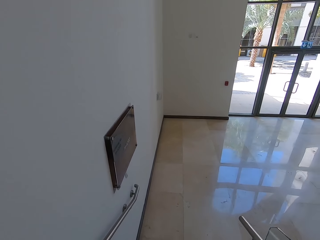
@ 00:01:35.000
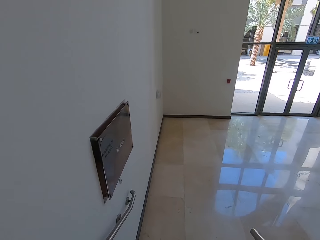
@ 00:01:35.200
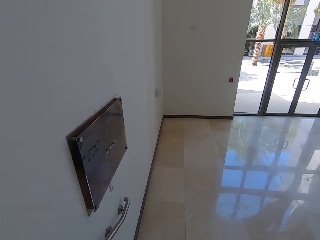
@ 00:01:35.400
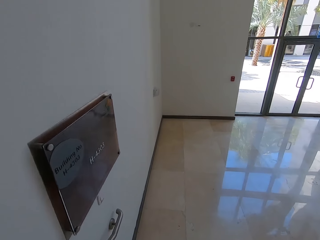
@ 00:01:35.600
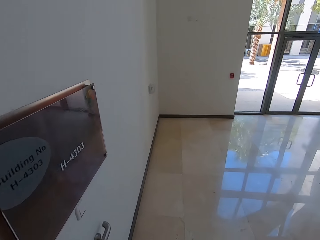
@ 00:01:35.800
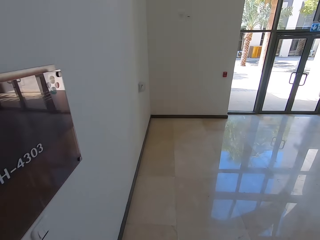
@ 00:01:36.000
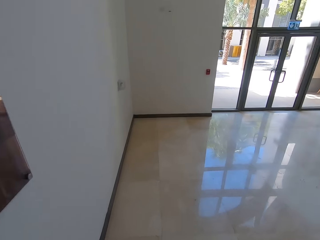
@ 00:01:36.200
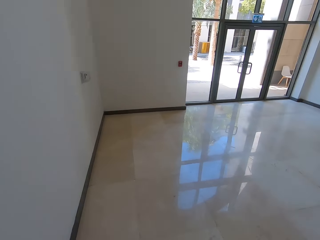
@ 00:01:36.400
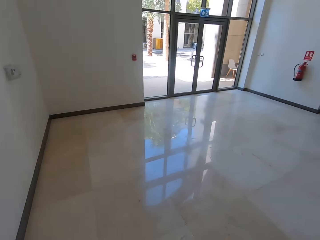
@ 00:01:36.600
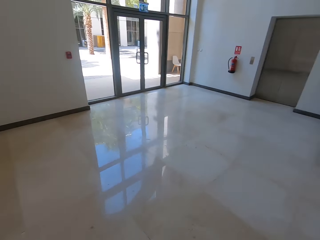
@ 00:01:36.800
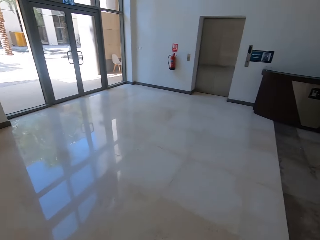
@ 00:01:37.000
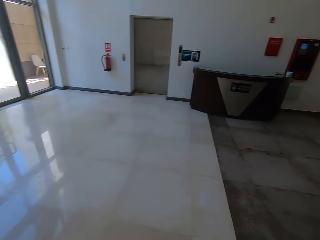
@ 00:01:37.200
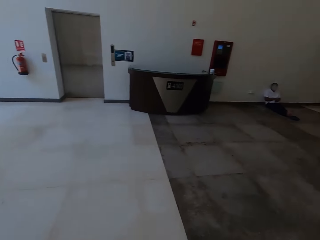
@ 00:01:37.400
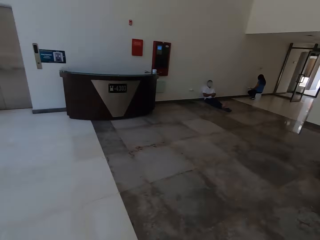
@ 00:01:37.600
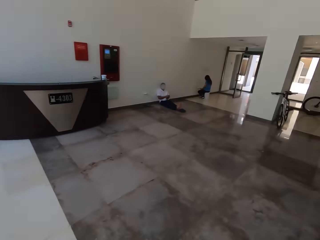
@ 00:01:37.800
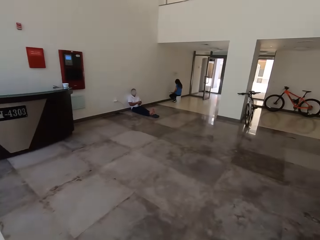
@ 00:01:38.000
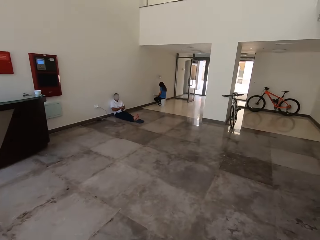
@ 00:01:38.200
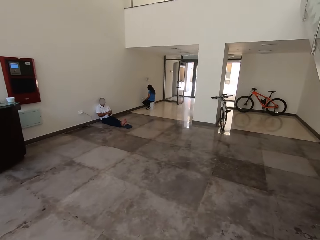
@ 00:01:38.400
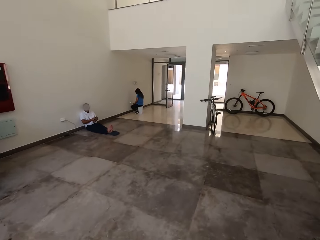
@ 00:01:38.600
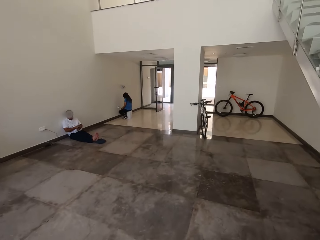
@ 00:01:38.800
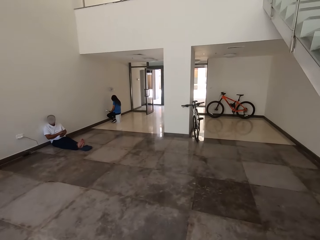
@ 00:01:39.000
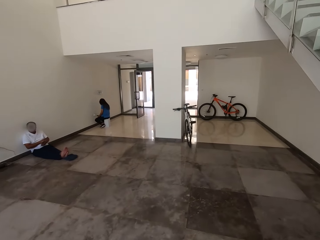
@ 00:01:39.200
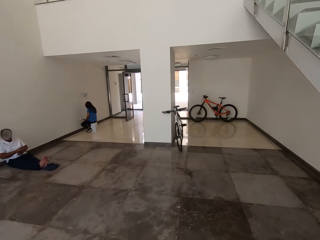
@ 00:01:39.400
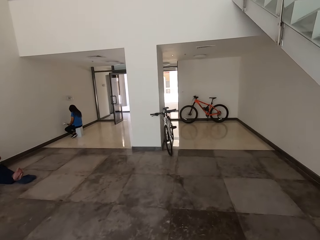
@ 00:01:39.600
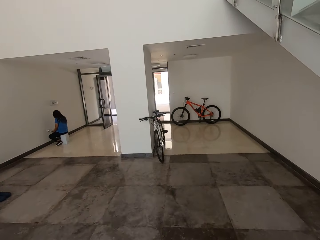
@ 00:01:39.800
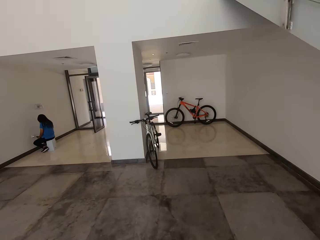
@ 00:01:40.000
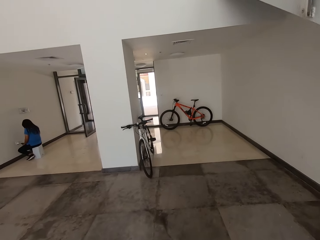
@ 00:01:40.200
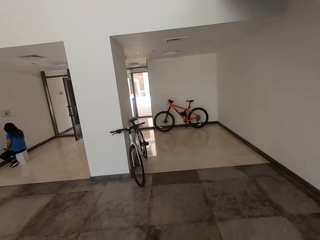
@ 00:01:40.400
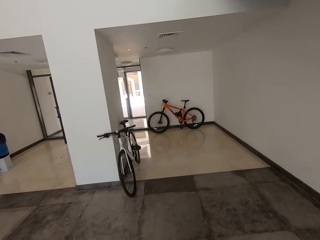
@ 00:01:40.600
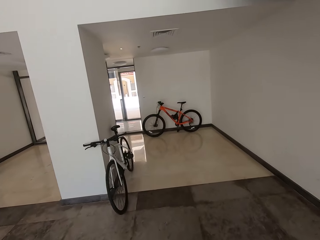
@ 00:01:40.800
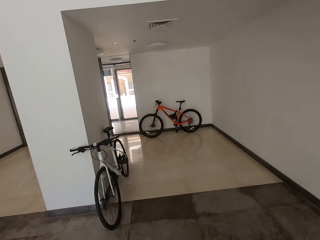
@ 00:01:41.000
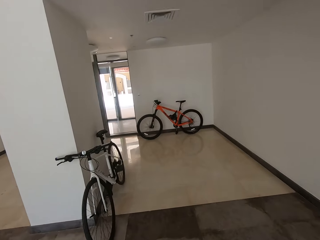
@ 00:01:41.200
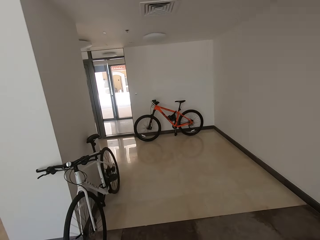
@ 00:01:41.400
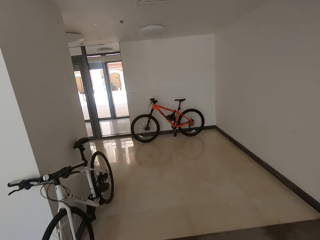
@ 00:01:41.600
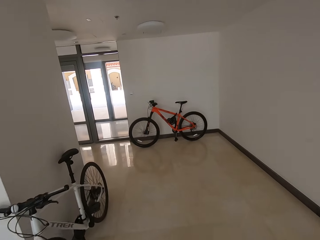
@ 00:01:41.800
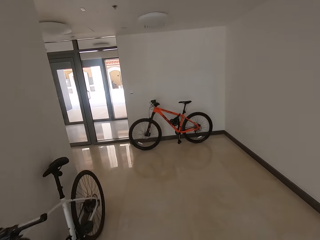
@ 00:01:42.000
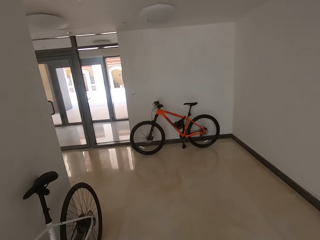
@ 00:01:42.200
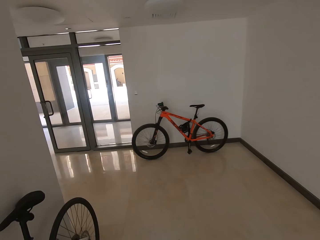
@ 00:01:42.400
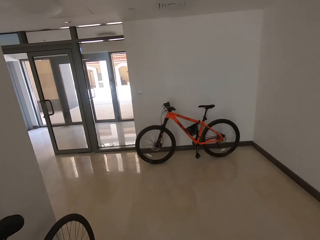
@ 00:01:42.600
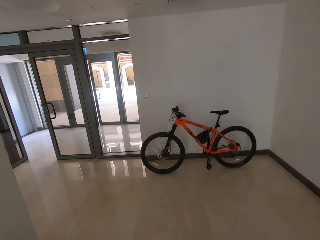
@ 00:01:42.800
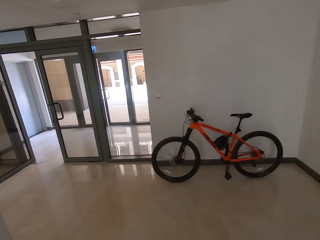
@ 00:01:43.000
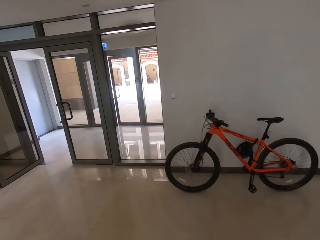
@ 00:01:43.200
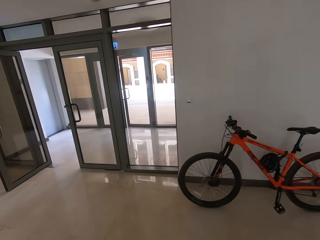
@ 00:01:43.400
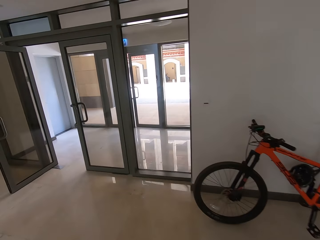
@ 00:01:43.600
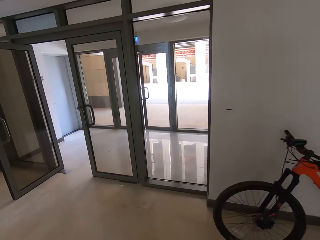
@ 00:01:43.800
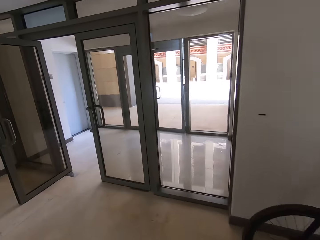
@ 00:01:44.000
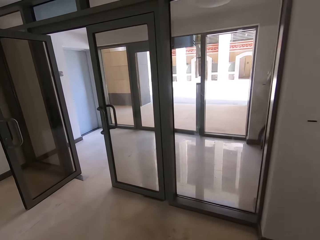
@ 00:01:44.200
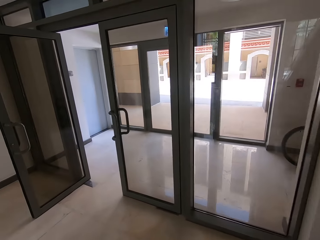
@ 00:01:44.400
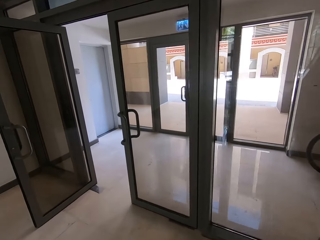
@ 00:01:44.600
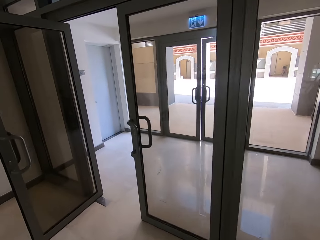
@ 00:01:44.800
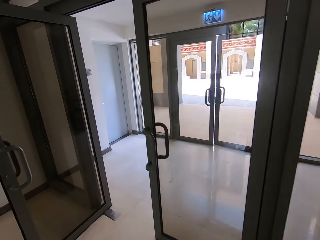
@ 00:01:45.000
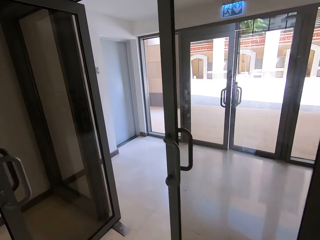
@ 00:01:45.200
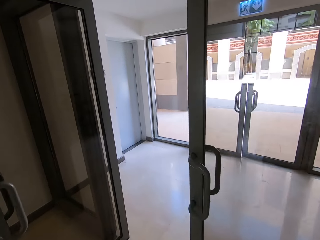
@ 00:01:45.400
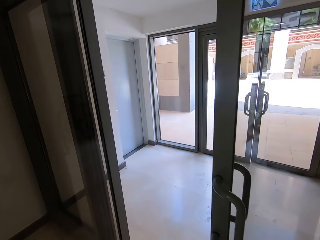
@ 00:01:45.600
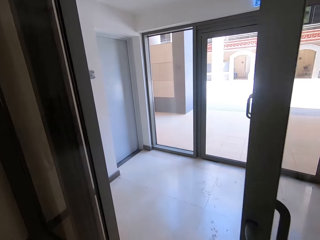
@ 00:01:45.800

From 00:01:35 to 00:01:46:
The camera wearer walks towards the main door.

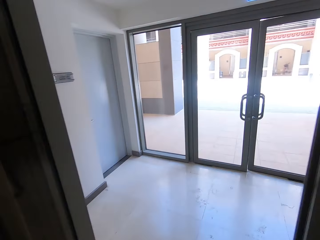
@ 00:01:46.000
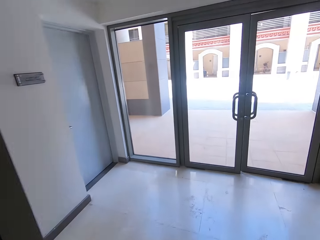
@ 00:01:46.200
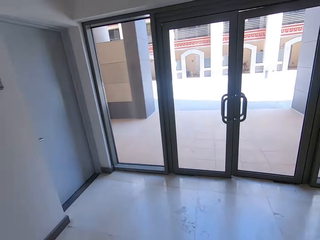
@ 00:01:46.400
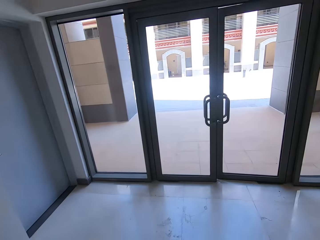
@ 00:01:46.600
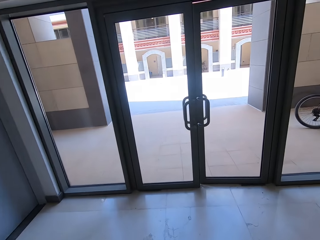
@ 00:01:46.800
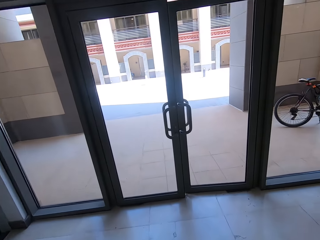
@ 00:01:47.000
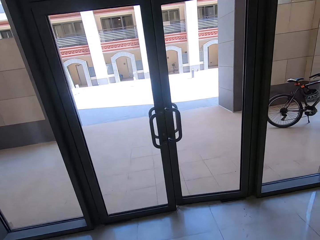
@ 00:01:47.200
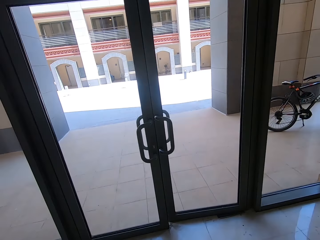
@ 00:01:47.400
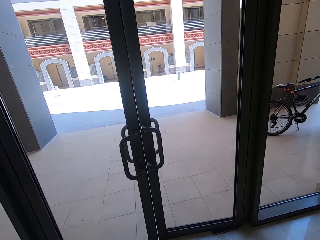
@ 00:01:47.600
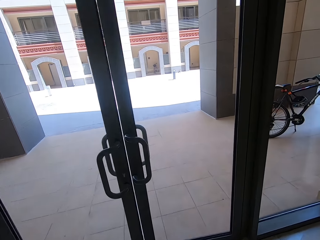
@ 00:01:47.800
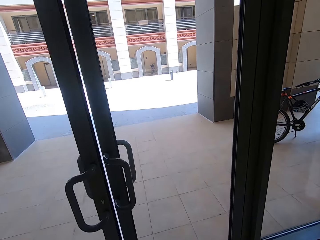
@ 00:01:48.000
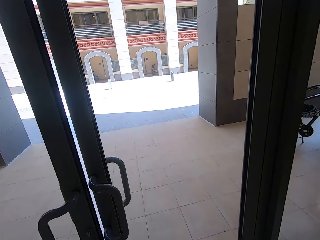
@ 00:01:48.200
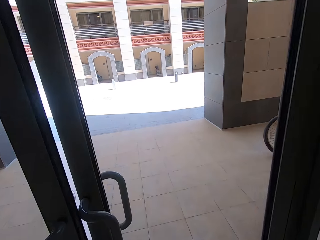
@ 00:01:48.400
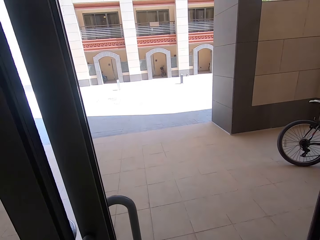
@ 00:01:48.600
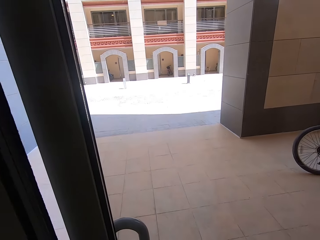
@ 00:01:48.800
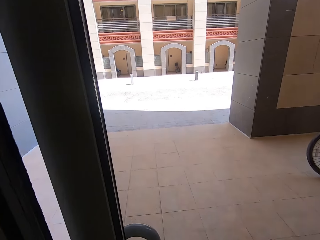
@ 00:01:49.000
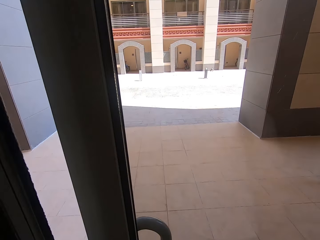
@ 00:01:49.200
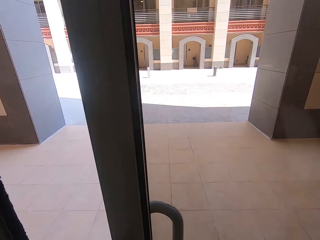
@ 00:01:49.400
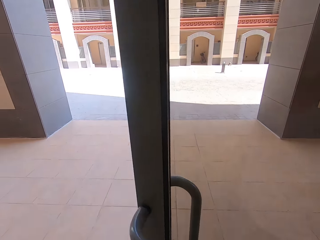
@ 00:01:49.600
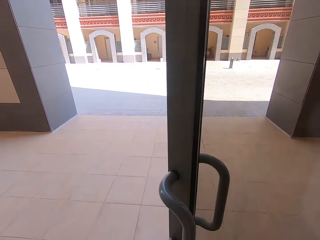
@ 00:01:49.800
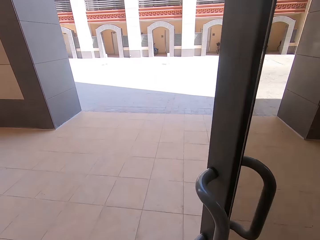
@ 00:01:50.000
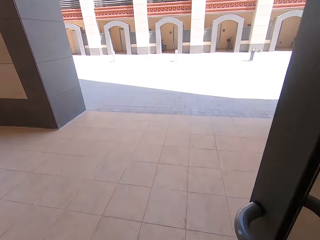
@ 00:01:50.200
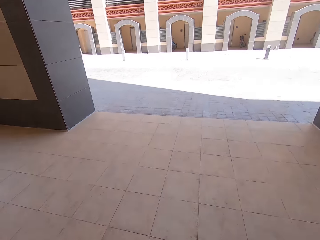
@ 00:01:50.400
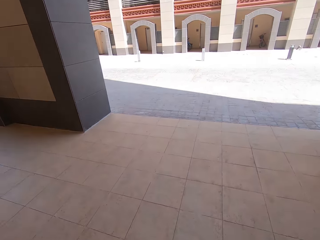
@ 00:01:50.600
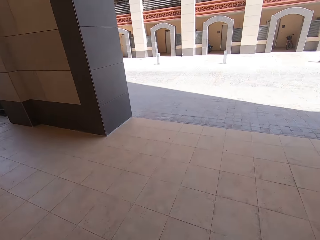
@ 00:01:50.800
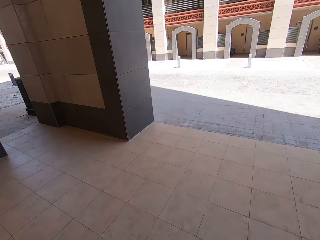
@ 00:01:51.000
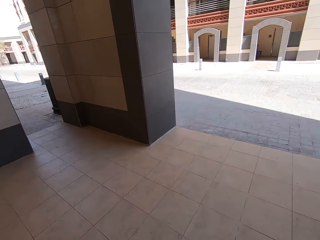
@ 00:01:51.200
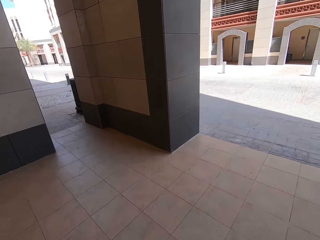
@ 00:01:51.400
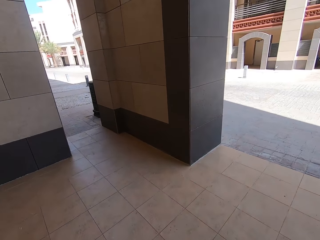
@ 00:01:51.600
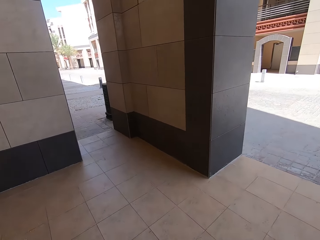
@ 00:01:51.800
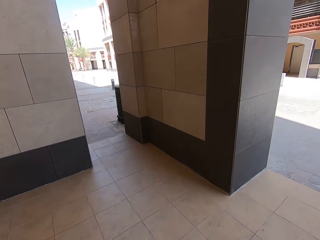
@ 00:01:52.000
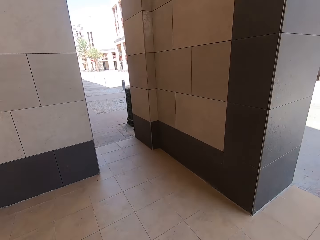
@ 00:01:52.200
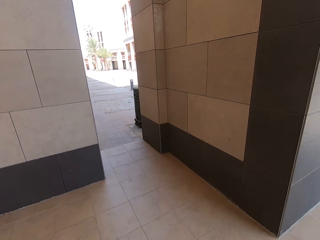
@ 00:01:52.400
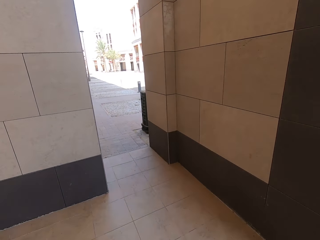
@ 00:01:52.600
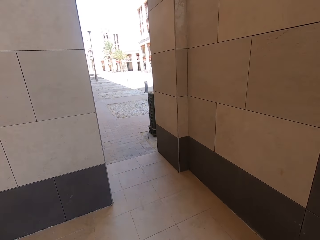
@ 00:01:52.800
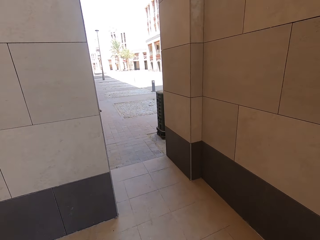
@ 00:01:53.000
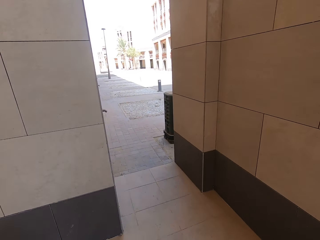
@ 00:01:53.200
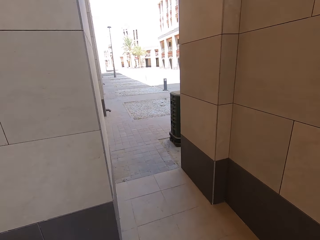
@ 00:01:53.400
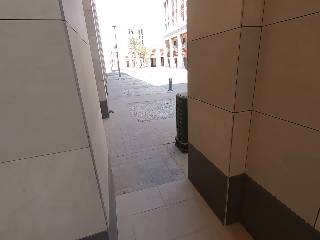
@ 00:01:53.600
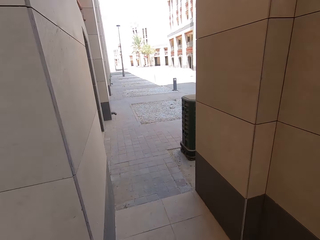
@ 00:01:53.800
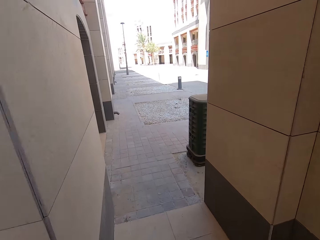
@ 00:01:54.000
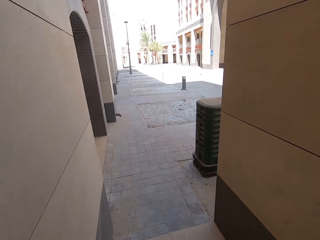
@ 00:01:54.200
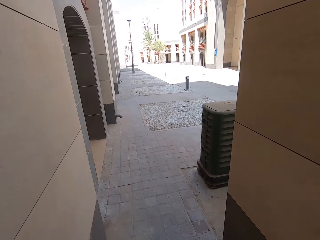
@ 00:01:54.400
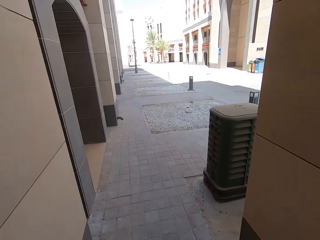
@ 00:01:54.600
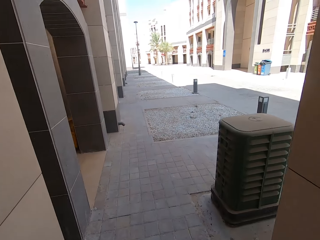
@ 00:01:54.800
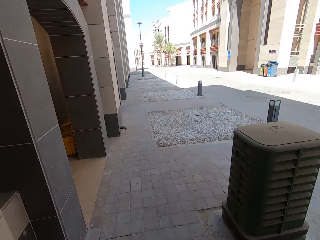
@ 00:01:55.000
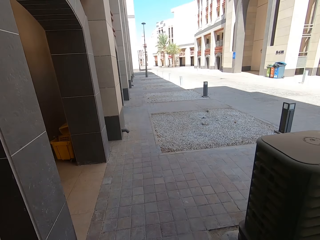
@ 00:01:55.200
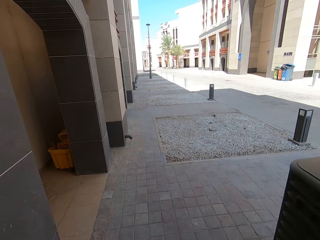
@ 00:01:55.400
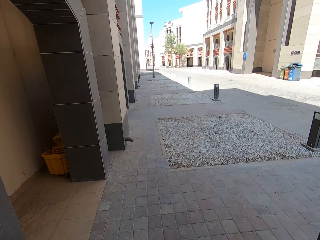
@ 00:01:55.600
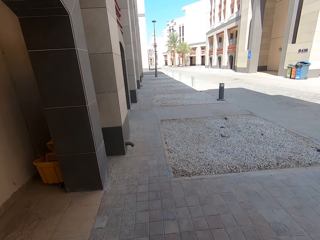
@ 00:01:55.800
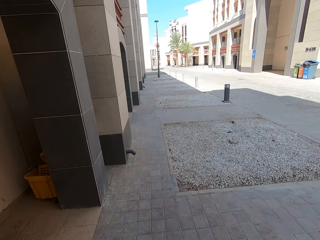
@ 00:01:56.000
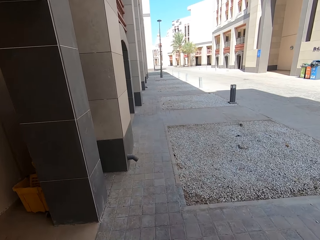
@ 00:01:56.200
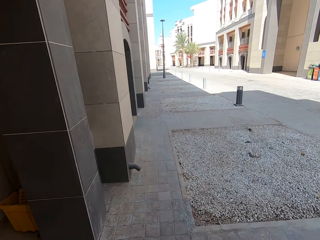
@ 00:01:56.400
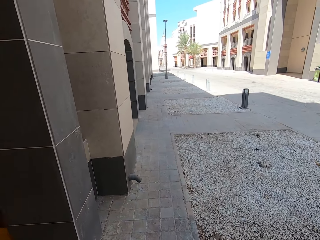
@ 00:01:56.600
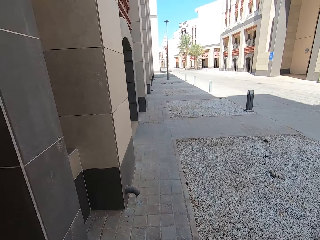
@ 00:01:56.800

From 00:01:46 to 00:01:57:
The camera wearer opens the door. They get out of the building. They walk on the pavement. They walk along the streets.
